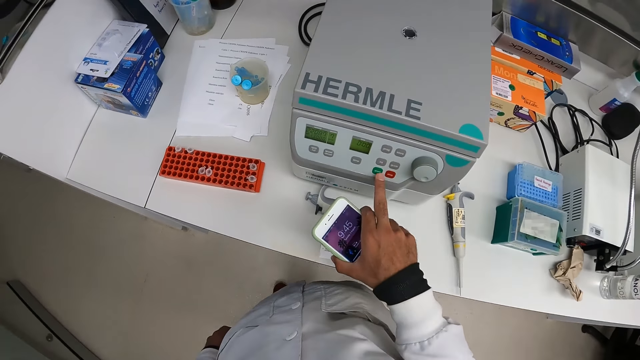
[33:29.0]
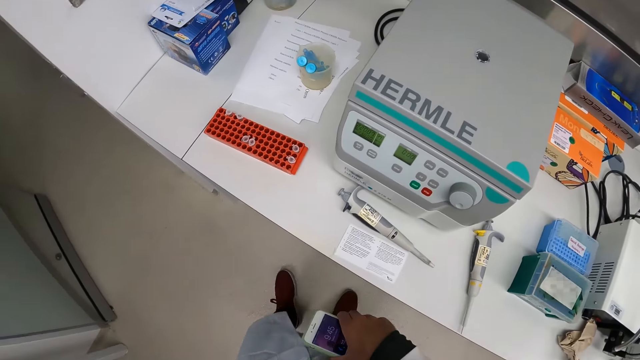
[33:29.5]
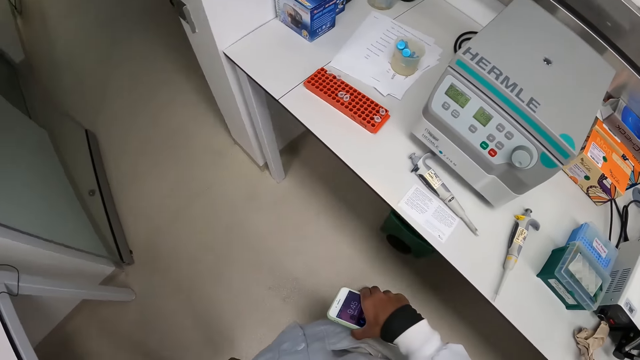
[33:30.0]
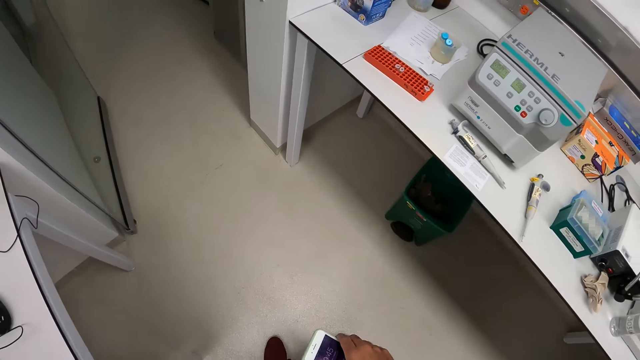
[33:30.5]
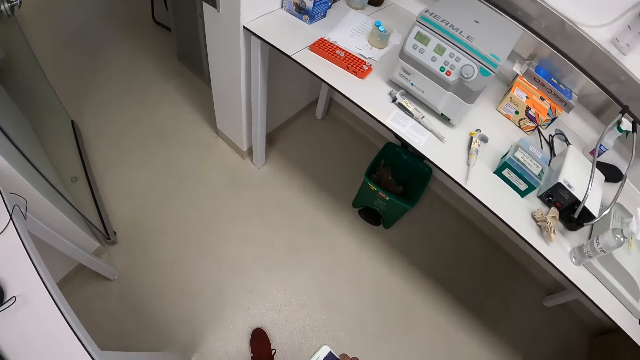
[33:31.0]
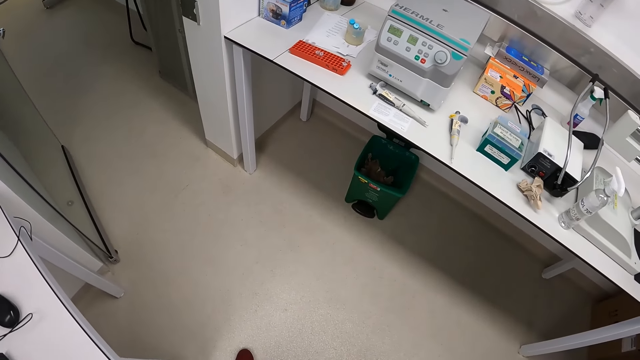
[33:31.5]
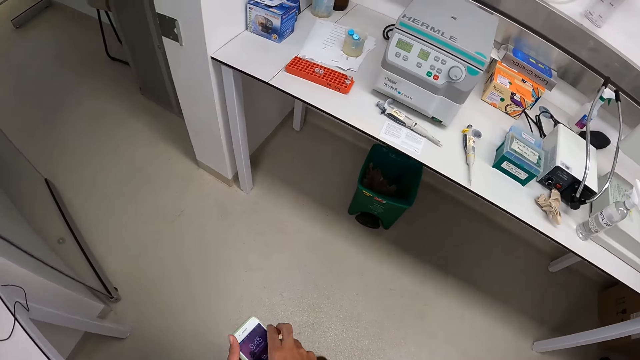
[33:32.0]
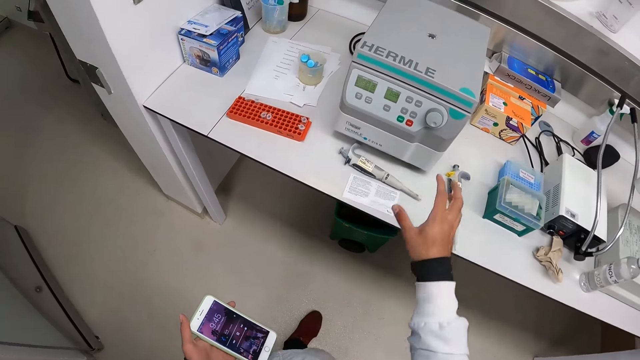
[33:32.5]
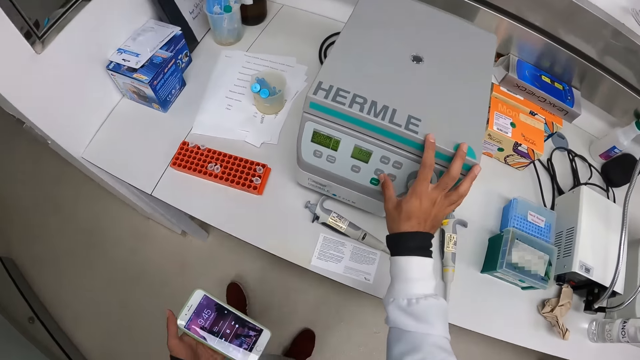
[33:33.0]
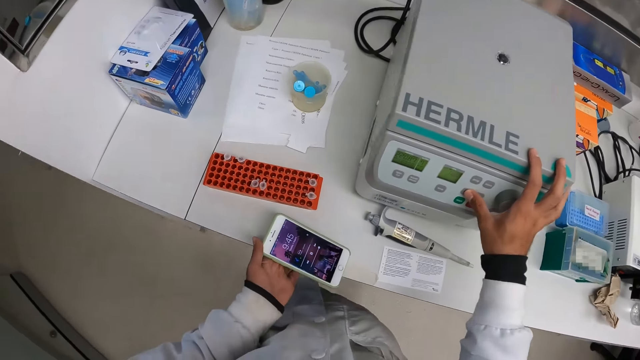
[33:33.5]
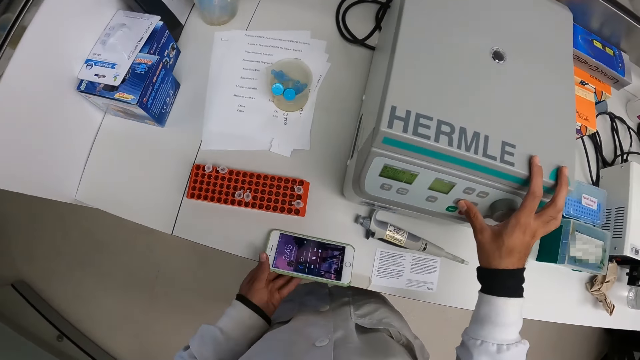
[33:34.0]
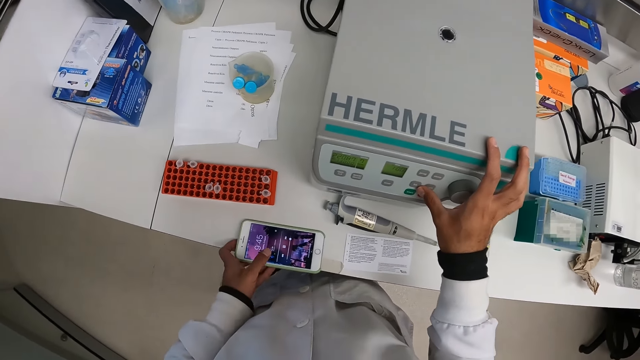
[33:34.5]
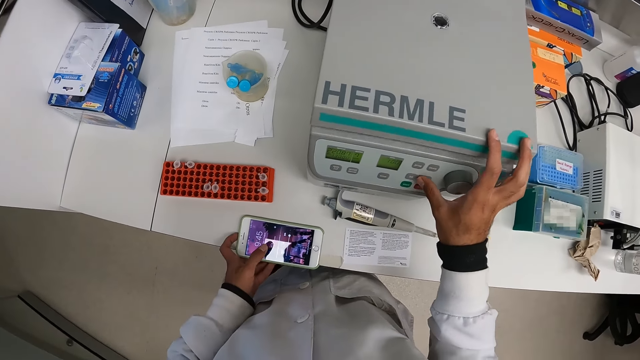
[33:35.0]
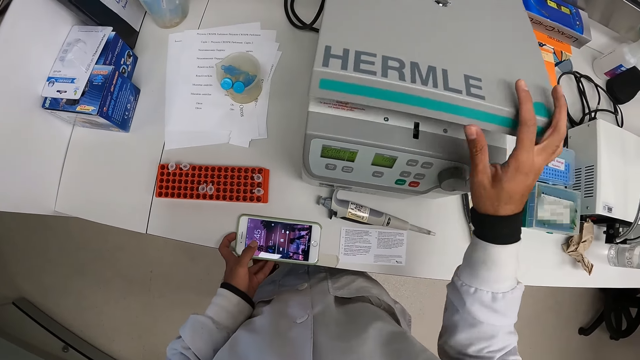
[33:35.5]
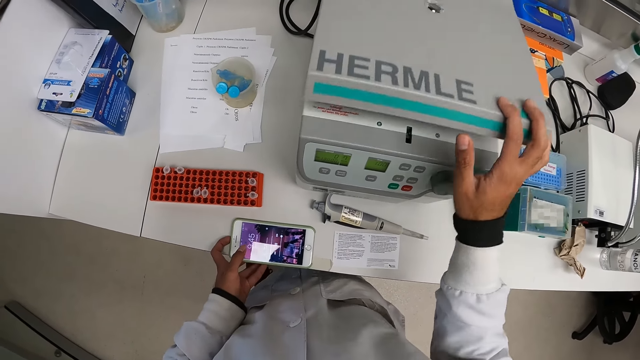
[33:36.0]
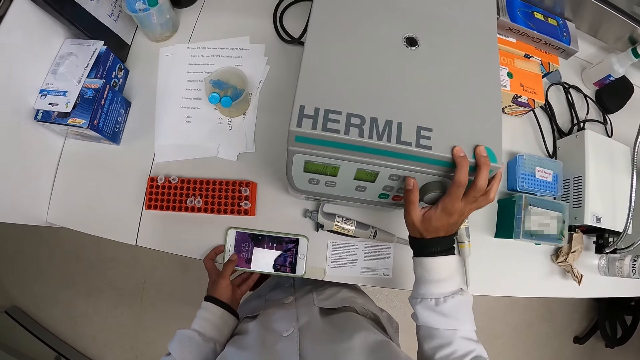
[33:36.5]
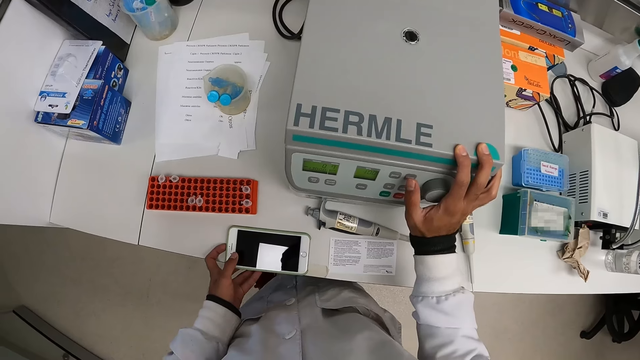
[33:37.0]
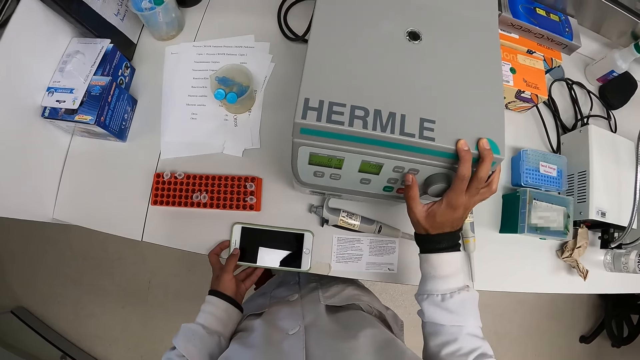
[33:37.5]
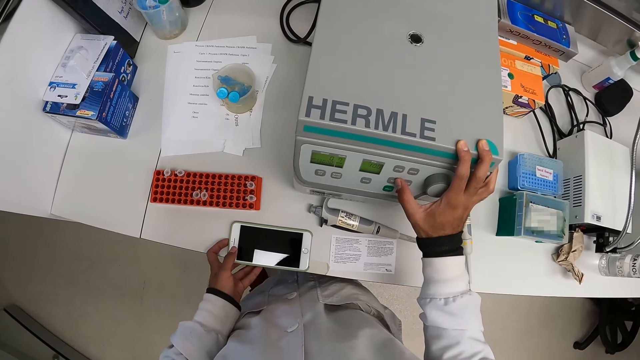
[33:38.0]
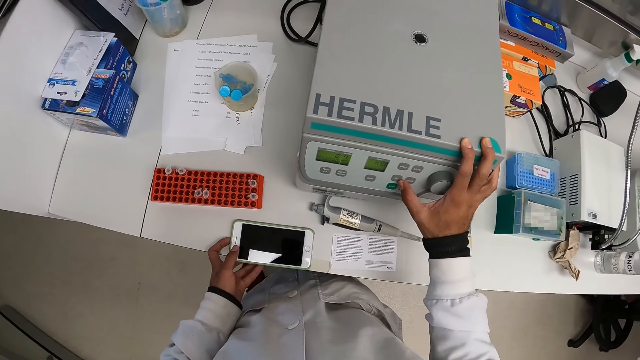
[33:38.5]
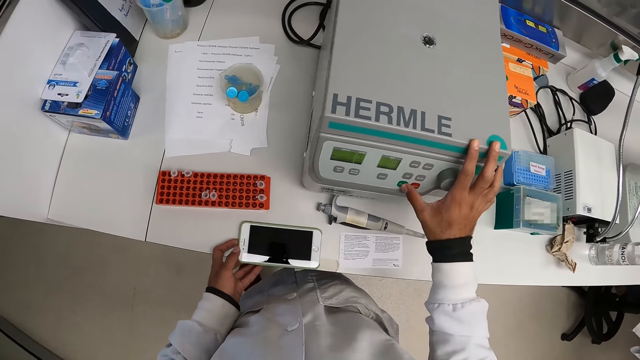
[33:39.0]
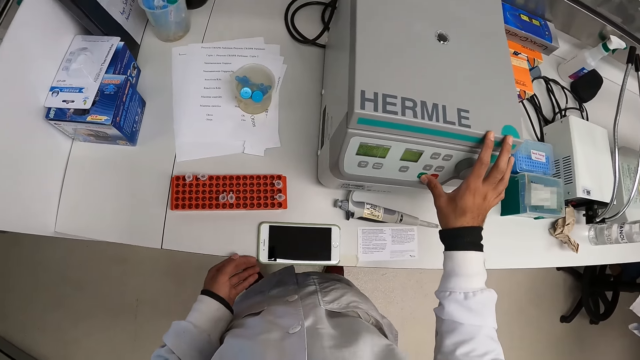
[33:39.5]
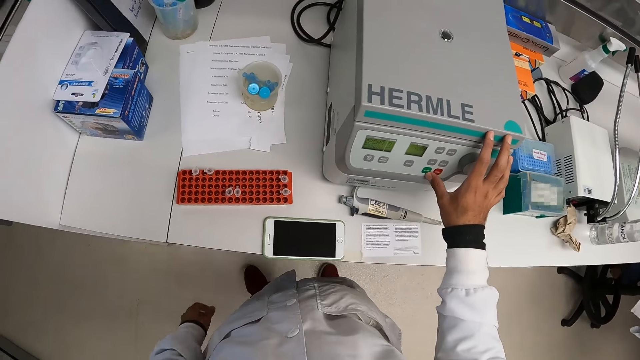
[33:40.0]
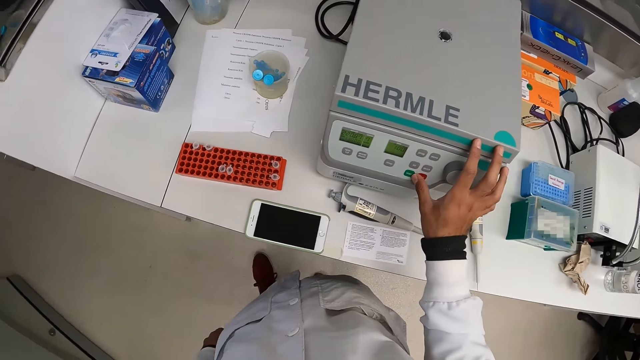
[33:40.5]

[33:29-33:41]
The camera wearer presses the centrifuge button. He operates the centrifuge with his right hand. He passes the phone from his right hand to his left hand. He operates the centrifuge with his right hand. He drops the phone on the white table with his left hand. He operates the phone with his left hand. He opens the centrifuge with his right hand. He closes the centrifuge with his right hand. He presses the centrifuge button.

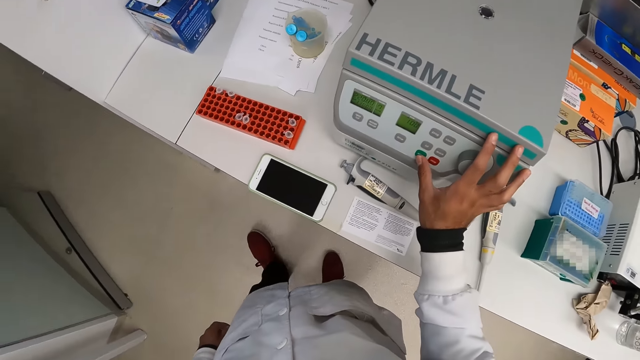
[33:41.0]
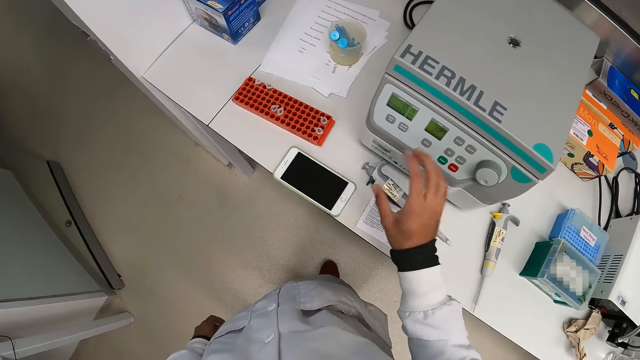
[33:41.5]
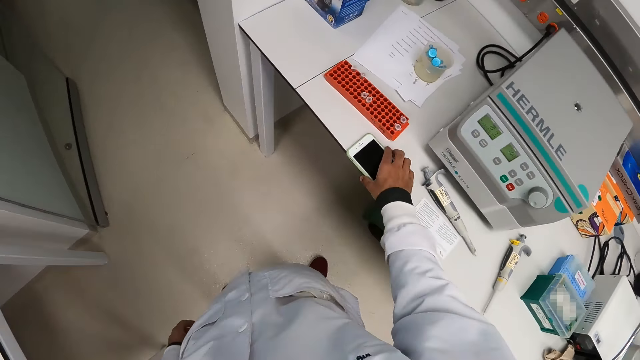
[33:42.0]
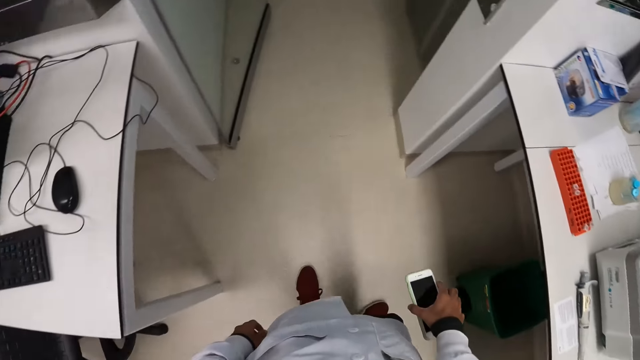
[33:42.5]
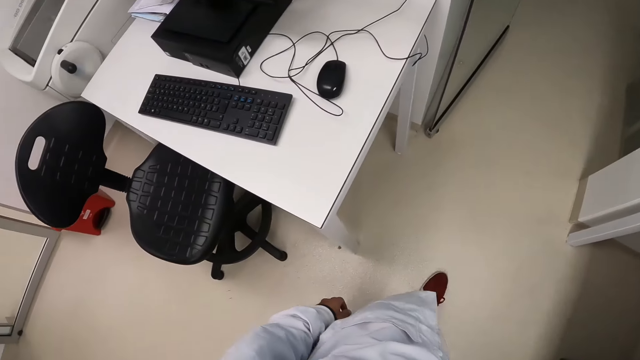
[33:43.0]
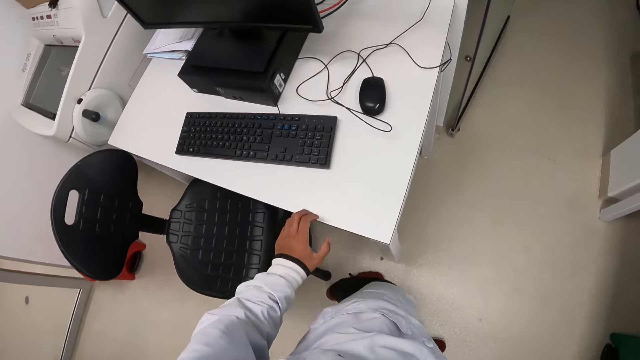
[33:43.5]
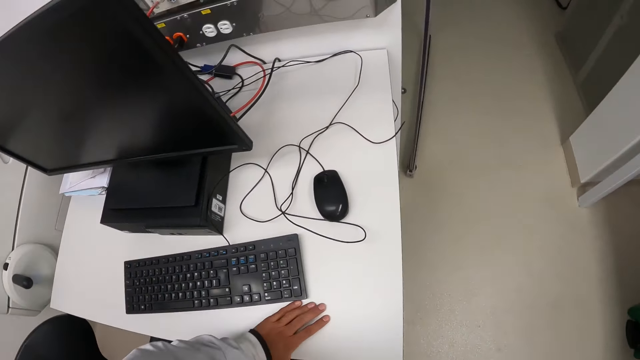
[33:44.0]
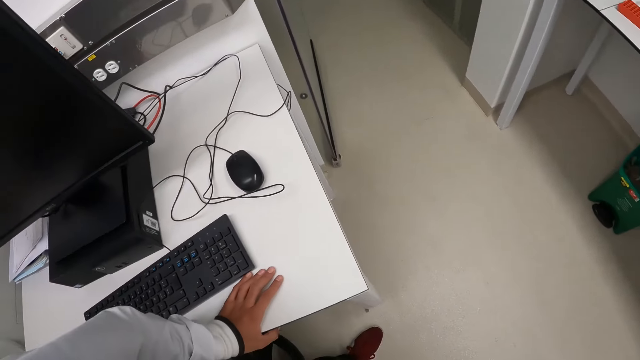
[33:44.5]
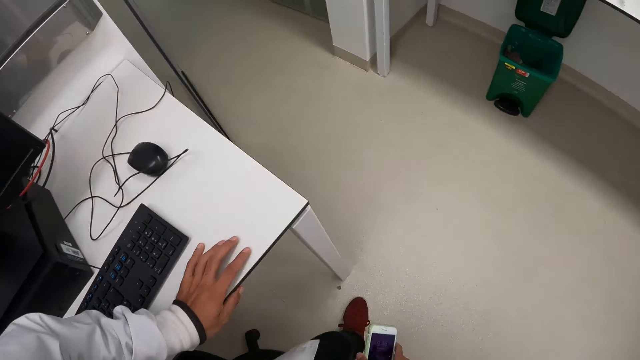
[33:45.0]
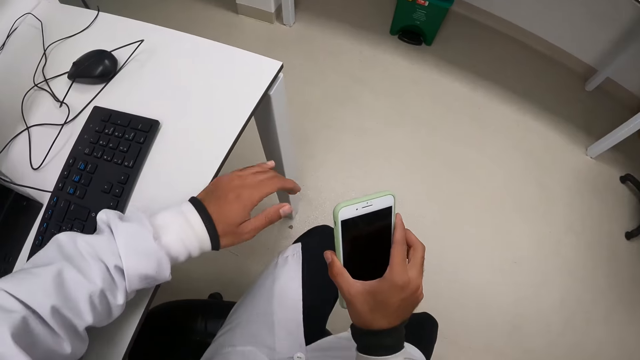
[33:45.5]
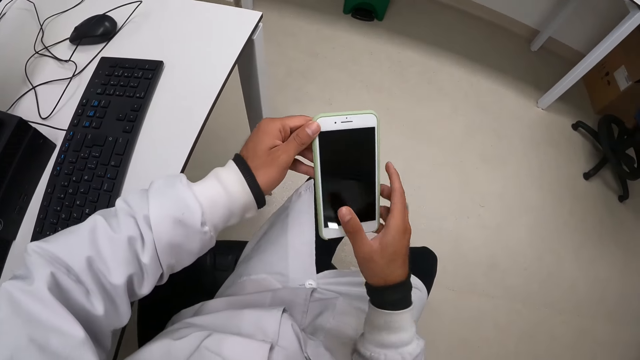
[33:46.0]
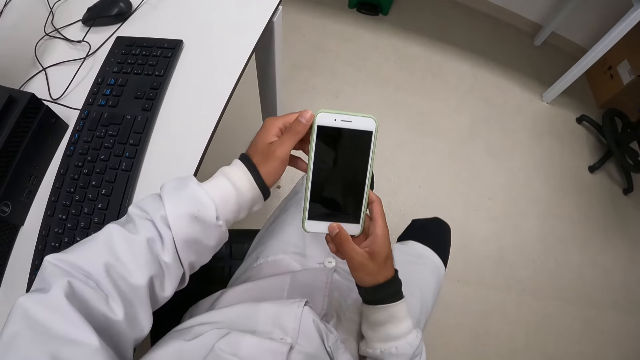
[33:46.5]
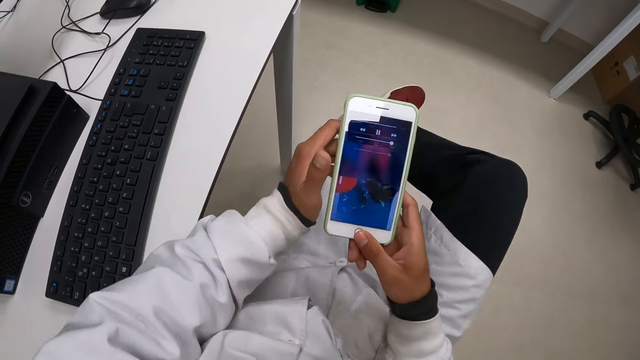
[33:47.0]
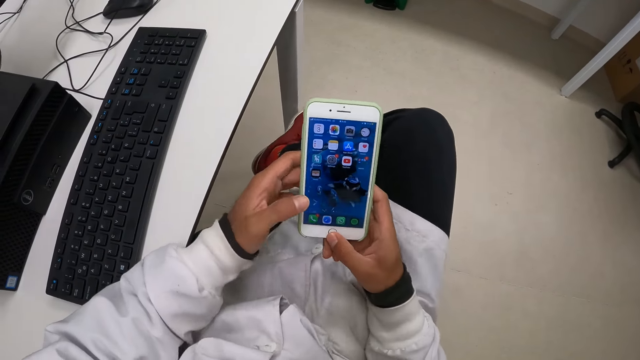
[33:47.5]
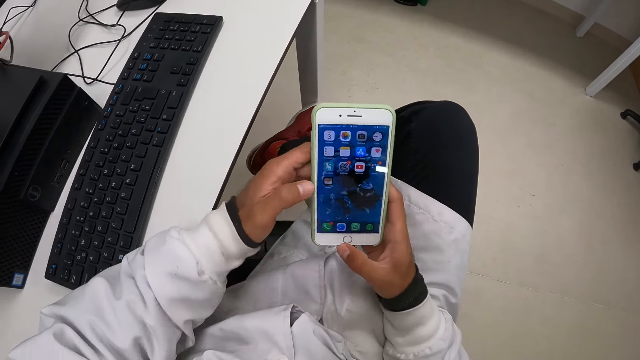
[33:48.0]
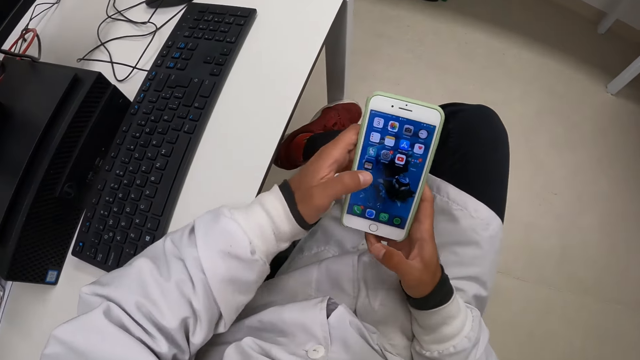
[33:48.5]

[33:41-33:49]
The camera wearer walks to a chair in the laboratory. He picks up the phone on the white table with his right hand. He places his left hand on the white table. He sits on the office chair. He operates the phone with both hands.
